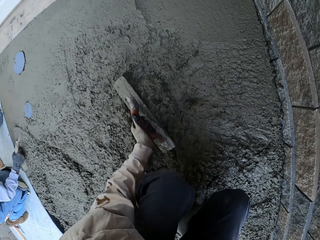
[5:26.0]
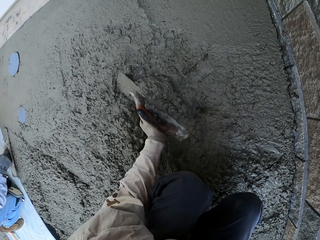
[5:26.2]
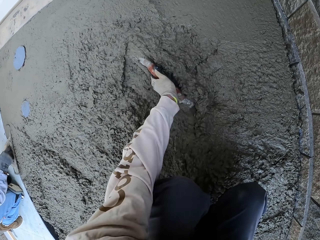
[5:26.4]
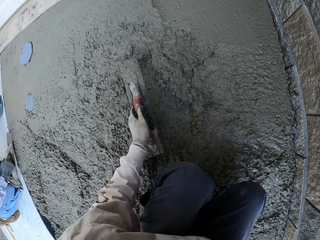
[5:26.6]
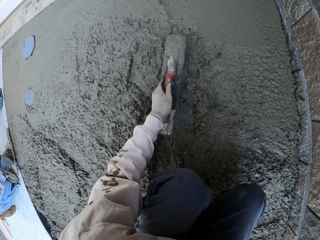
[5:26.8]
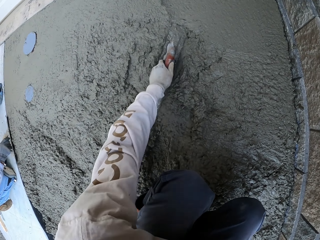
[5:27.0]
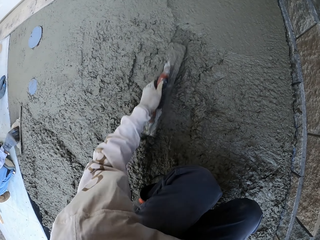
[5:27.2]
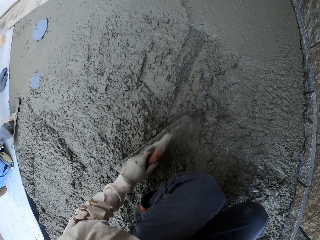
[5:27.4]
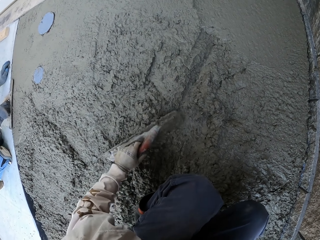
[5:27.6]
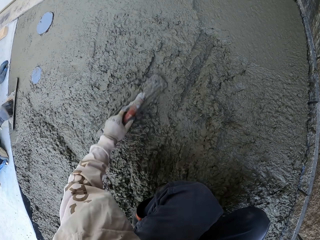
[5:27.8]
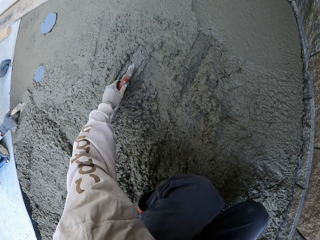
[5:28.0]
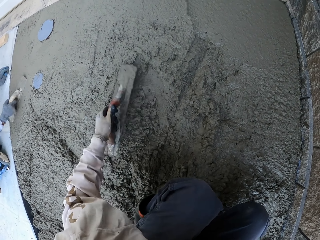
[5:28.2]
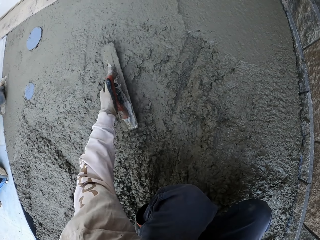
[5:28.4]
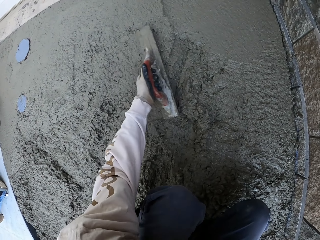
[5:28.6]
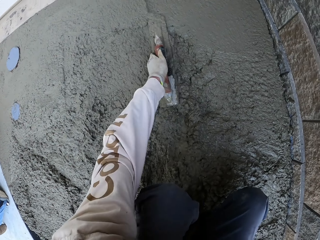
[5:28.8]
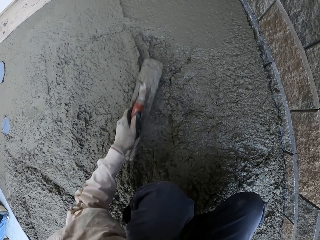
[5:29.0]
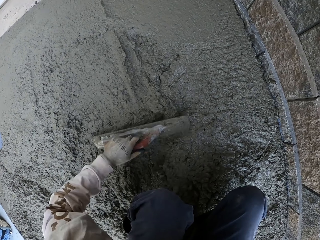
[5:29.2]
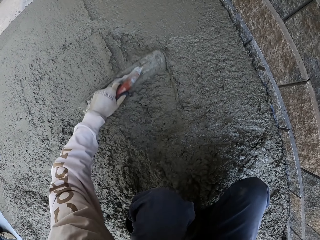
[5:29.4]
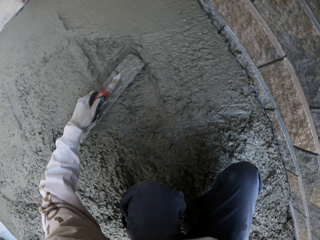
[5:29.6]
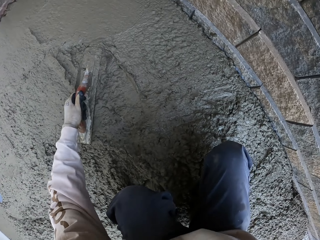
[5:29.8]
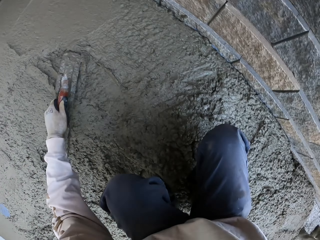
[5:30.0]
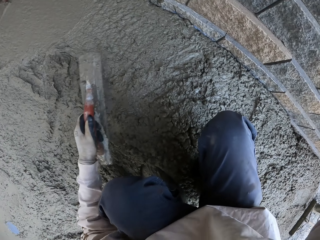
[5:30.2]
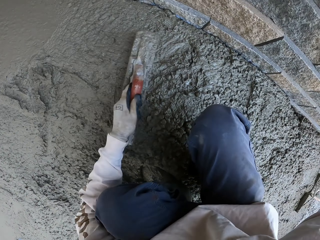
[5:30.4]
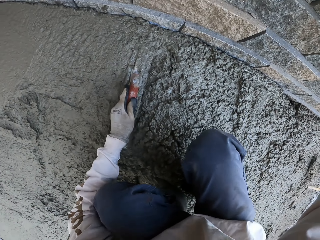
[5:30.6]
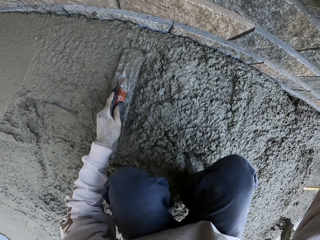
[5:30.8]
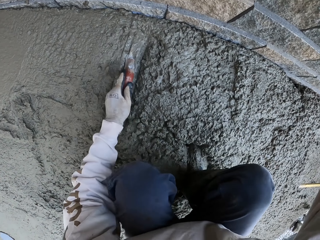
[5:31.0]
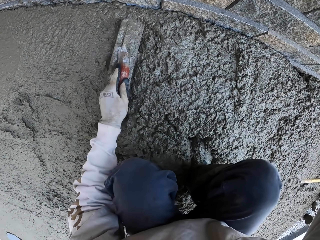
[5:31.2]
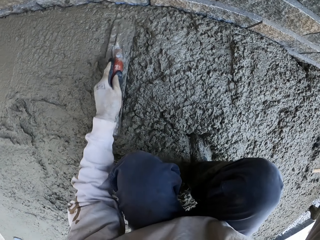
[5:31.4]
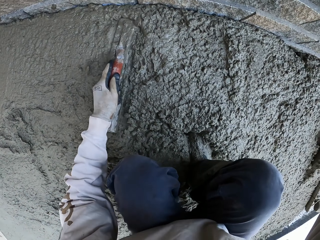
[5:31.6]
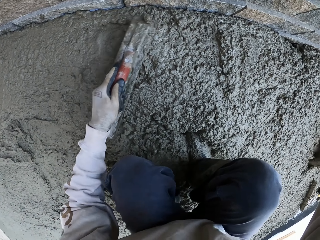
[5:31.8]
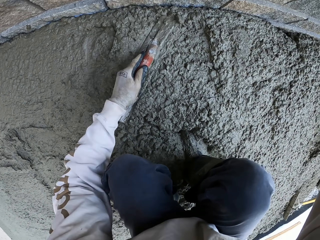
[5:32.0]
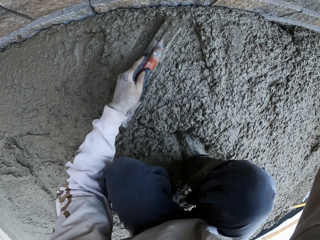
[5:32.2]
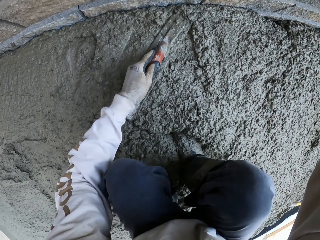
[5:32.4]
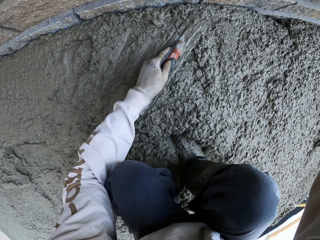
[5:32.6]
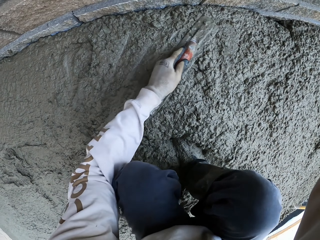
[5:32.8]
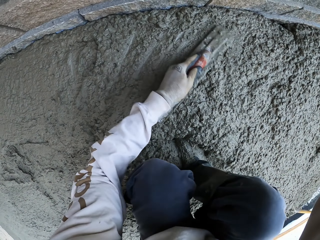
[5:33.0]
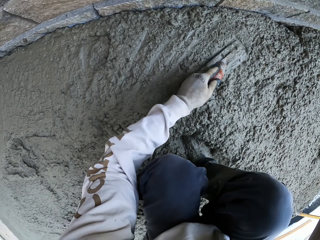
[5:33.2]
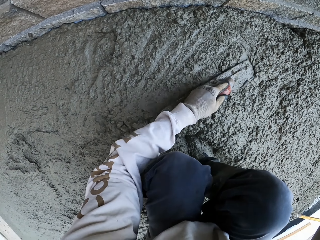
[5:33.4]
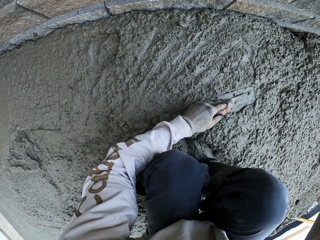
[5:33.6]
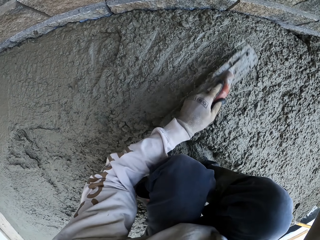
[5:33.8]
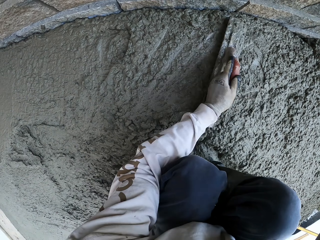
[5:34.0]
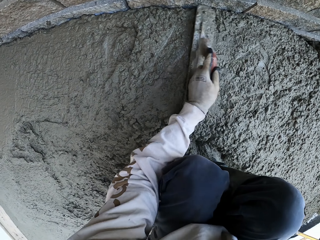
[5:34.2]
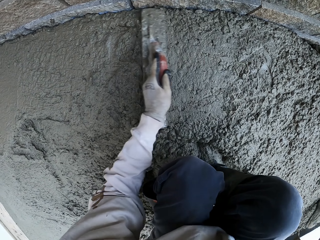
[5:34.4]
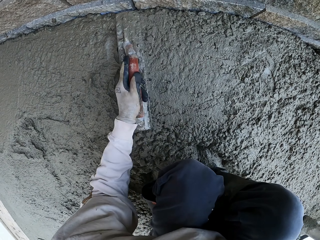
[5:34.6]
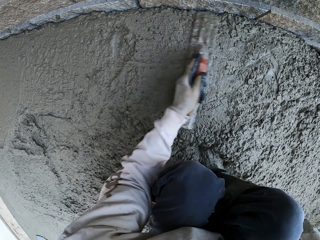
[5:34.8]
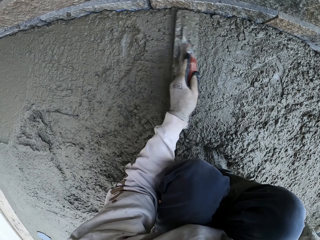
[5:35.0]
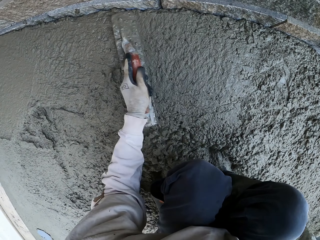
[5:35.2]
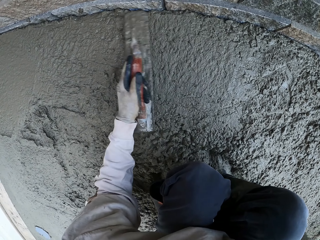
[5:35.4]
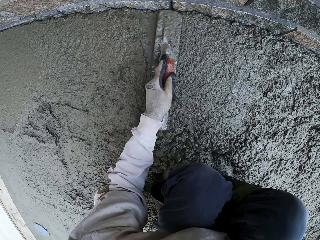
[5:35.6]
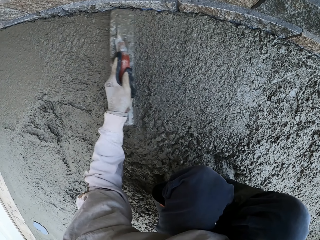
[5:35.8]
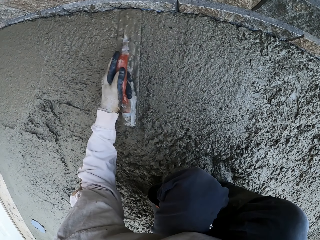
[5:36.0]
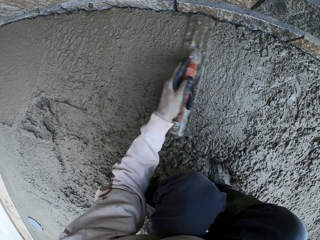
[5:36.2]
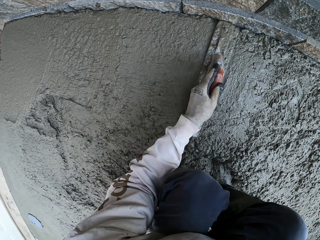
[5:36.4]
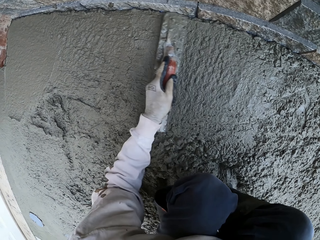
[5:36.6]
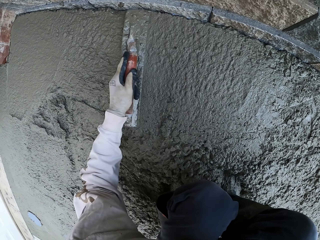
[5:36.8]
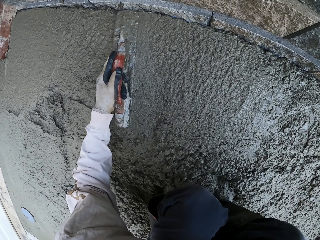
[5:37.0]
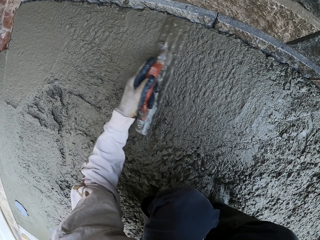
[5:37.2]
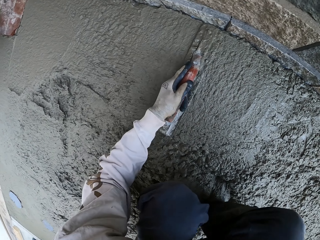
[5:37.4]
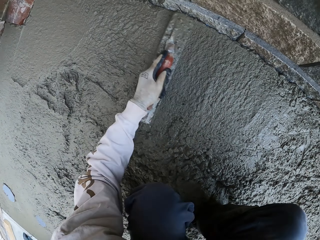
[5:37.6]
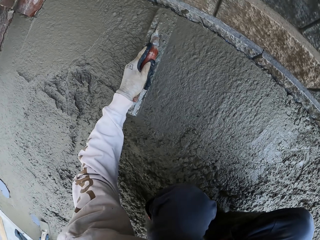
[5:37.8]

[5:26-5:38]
The camera wearer levels the concrete with a trowel and bends down.

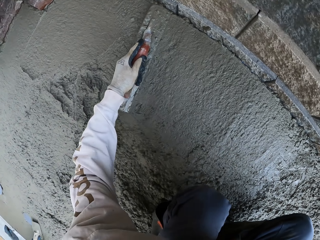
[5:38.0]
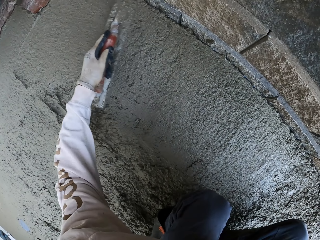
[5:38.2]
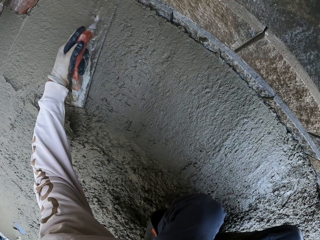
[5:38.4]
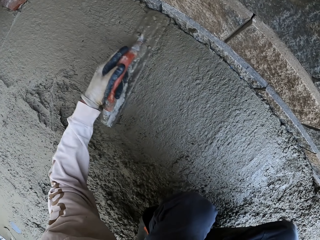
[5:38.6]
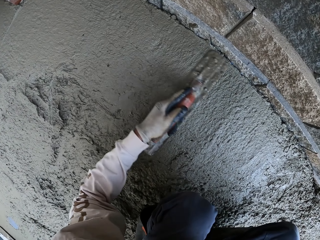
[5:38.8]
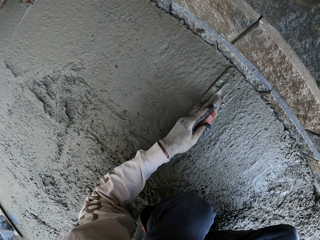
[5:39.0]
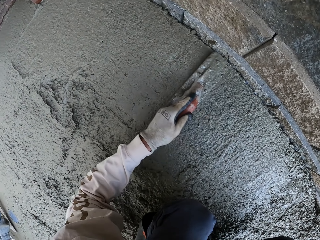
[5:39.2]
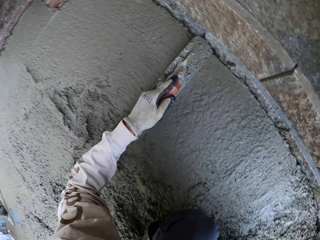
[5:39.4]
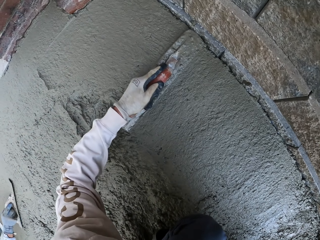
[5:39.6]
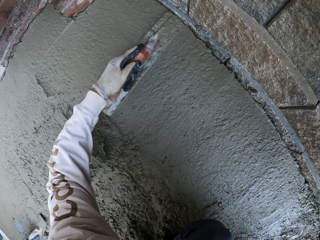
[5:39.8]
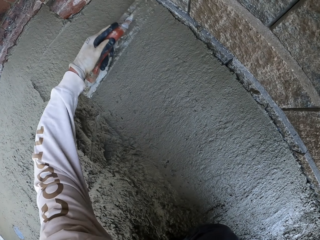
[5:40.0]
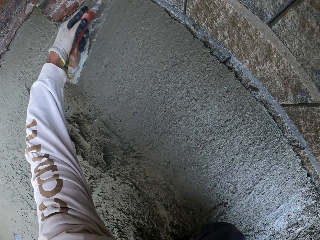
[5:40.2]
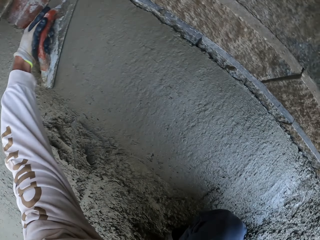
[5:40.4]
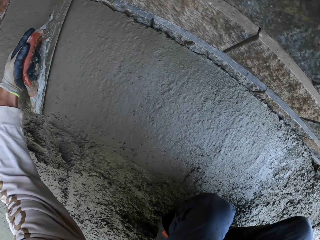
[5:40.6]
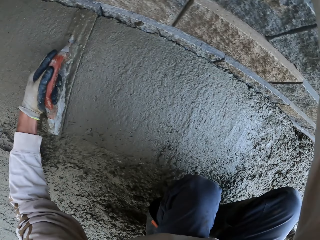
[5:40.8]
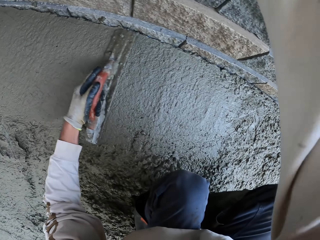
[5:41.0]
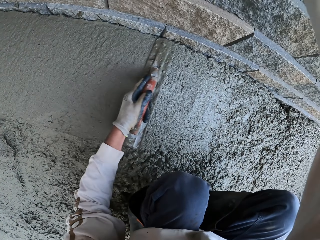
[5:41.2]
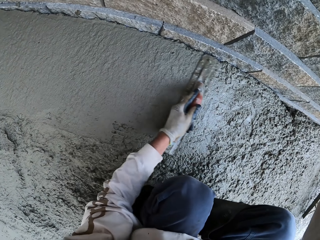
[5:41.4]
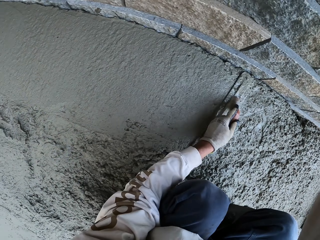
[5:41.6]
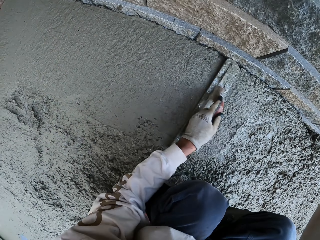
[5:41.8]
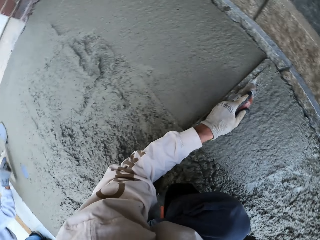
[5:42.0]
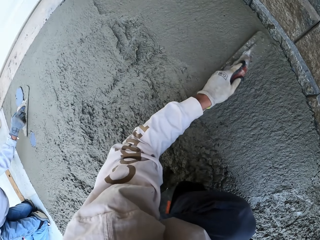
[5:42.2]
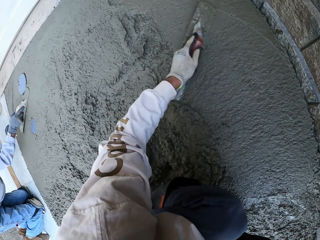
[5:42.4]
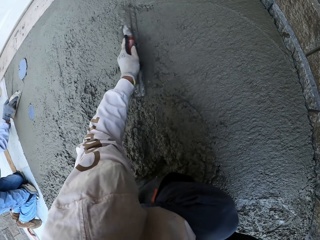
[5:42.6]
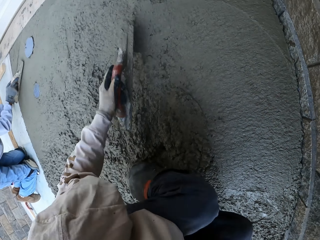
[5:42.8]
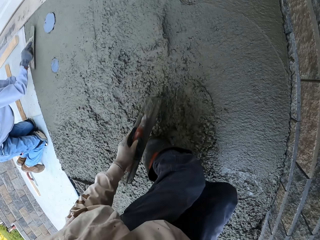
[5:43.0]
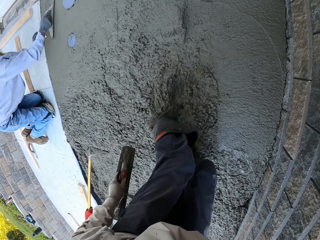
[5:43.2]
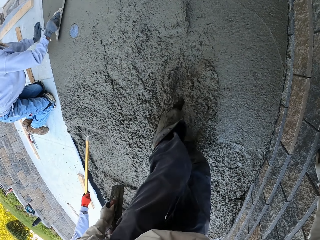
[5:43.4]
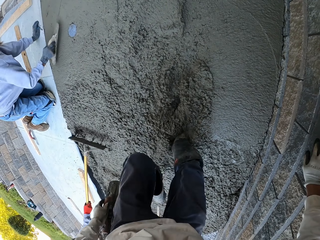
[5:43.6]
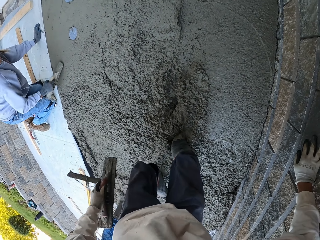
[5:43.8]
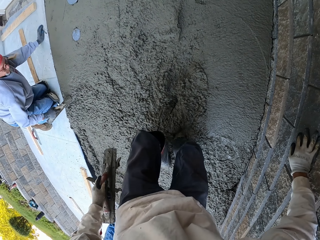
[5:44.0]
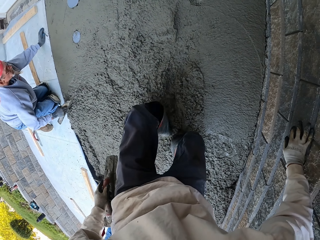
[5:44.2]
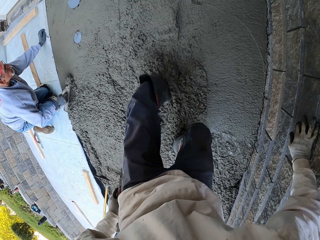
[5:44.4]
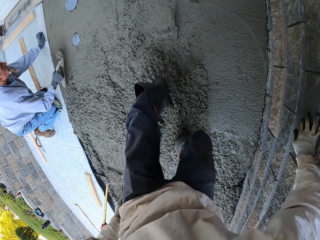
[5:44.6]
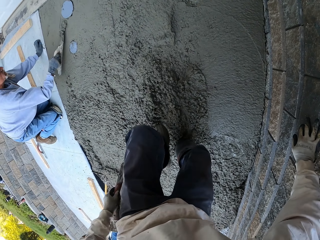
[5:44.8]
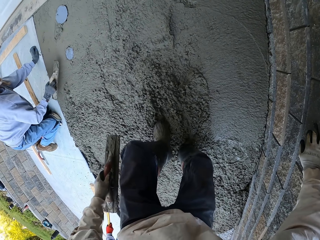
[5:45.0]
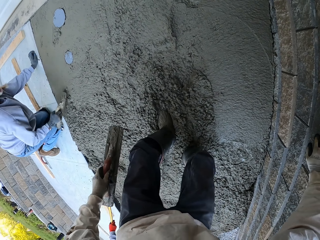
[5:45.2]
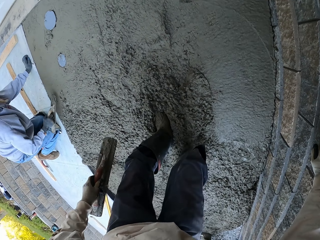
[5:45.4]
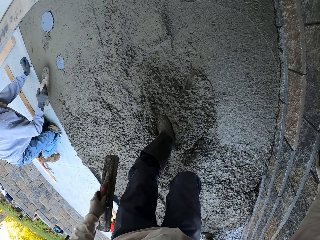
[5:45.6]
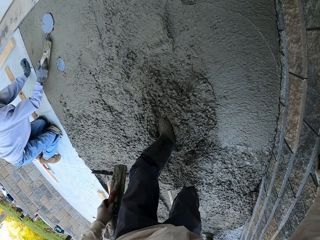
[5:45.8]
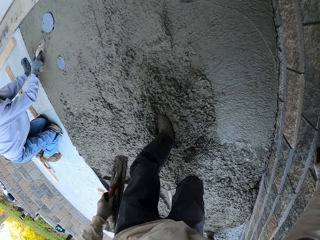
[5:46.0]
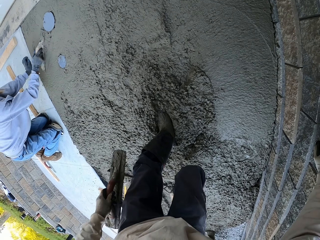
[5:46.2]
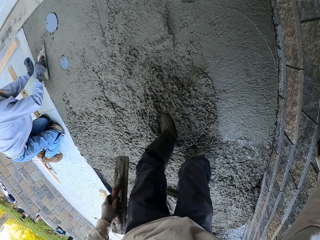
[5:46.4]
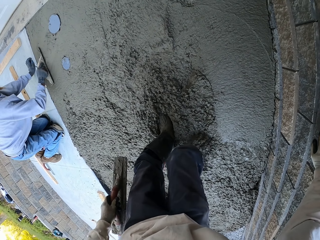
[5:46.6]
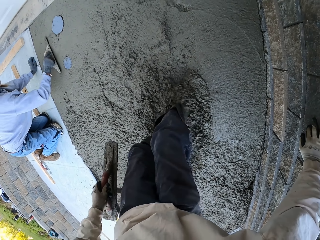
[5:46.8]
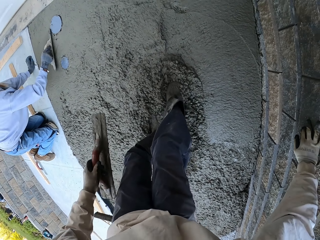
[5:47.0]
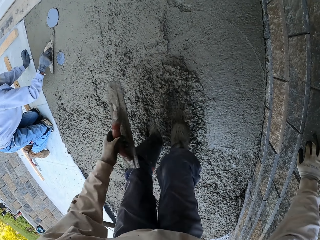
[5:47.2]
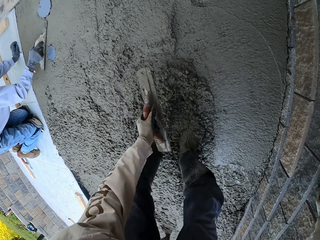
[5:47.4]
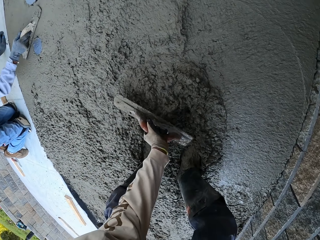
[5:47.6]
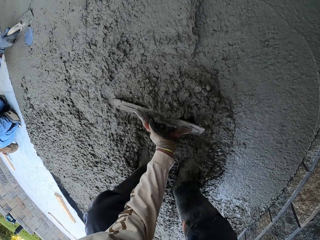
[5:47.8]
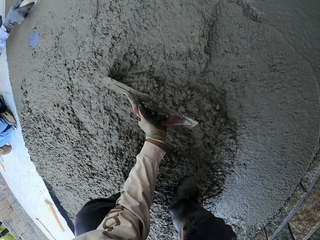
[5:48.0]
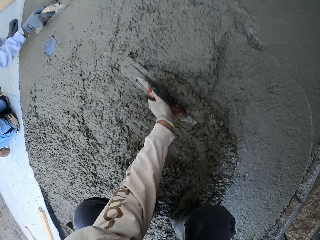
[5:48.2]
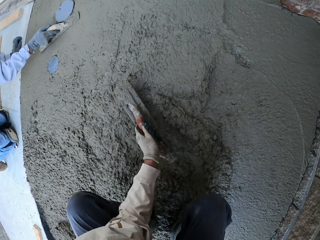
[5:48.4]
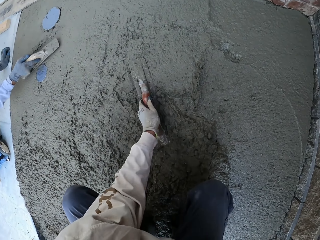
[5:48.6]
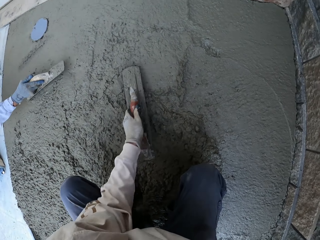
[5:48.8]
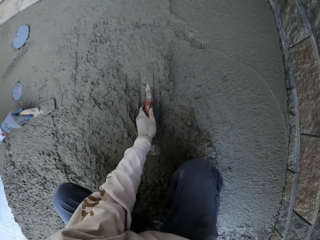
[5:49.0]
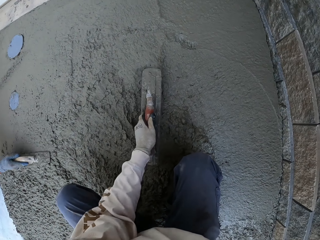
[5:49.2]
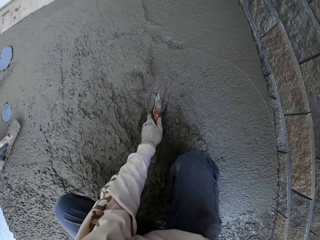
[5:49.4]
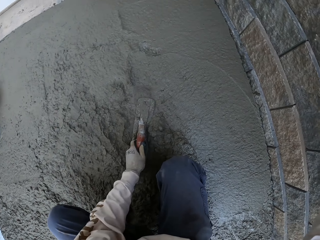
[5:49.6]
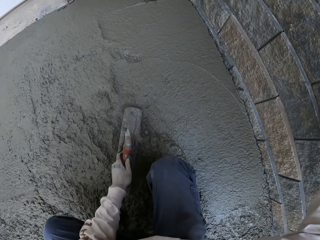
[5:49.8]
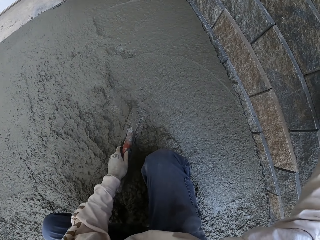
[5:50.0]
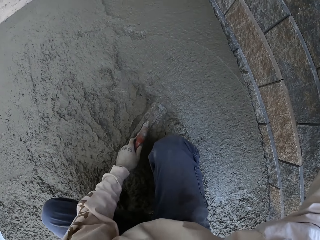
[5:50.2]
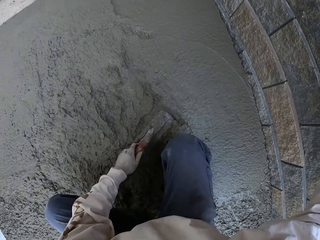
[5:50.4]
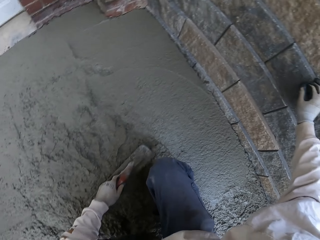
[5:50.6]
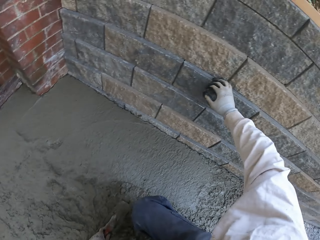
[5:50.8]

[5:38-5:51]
The camera wearer stands up. He pushes the concrete with his feet and touches the wall. He levels the concrete with a trowel and bends down.
